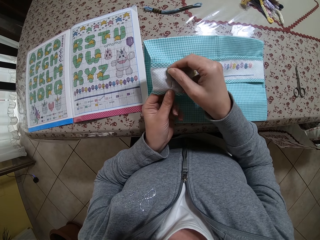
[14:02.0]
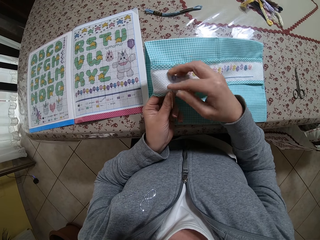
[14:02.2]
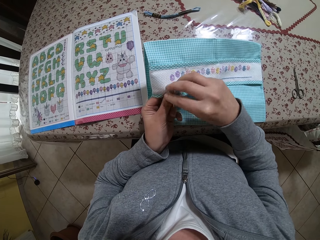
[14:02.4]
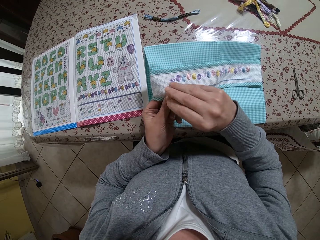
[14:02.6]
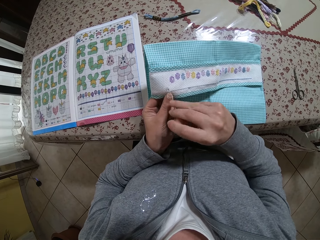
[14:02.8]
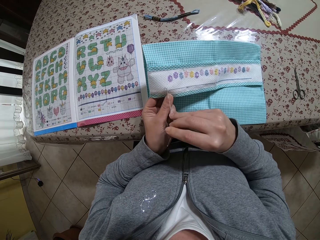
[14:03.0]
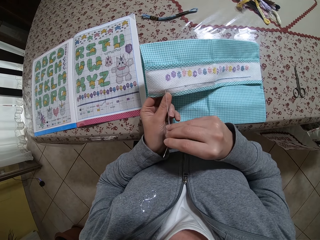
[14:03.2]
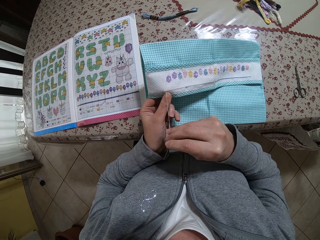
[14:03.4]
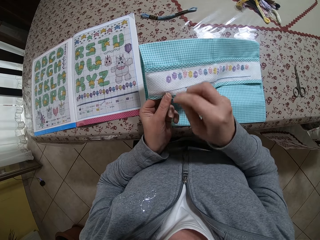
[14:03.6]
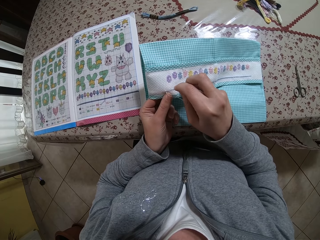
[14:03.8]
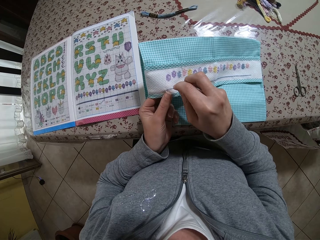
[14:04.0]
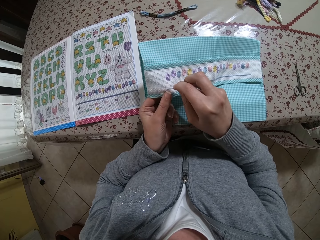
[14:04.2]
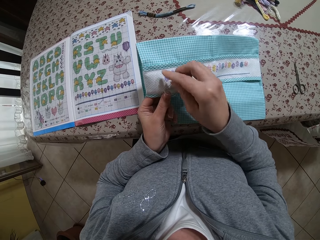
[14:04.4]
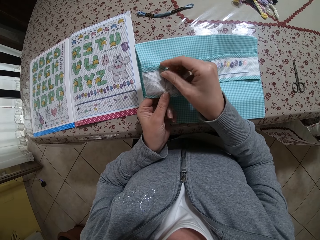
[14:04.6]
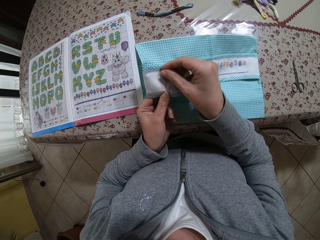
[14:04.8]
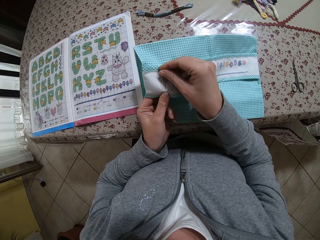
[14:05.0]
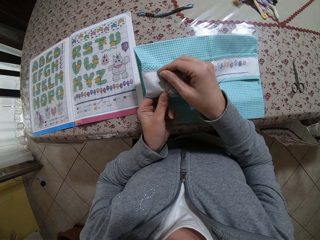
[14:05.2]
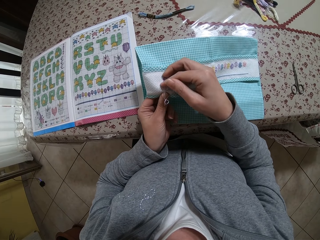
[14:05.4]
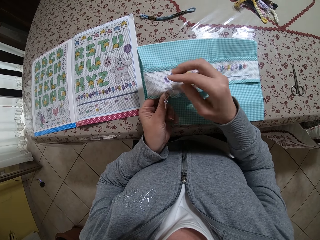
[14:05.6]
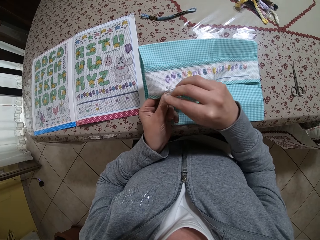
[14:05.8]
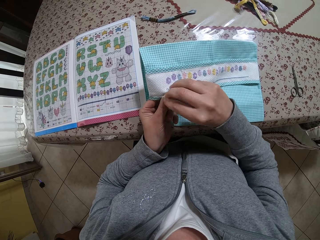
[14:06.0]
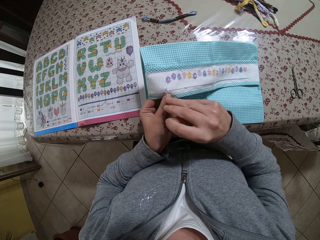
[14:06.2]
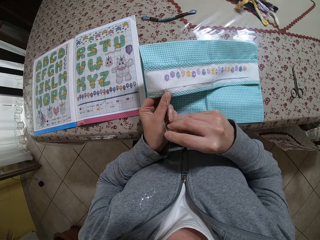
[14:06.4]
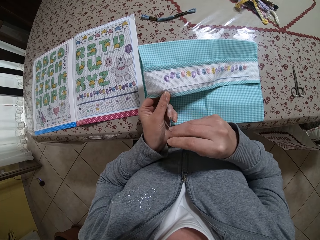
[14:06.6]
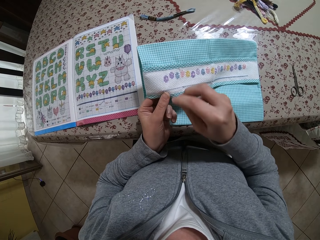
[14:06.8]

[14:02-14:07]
The camera wearer knits with the needle.

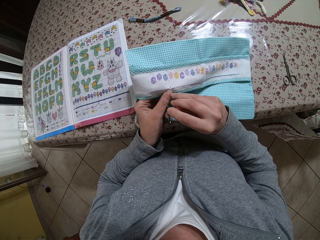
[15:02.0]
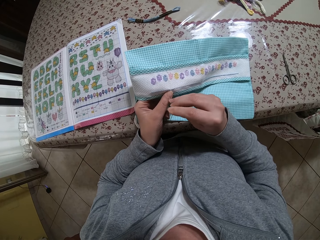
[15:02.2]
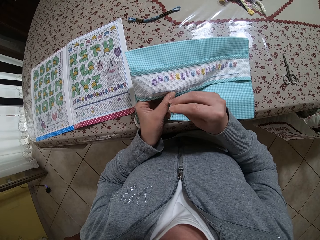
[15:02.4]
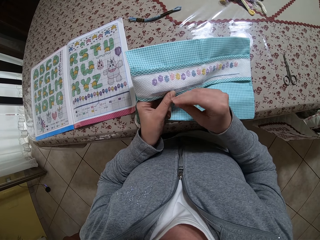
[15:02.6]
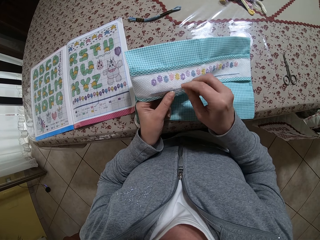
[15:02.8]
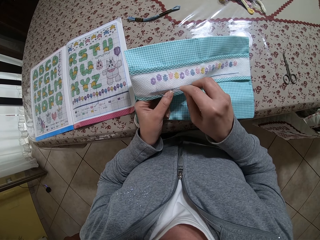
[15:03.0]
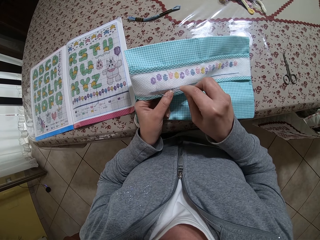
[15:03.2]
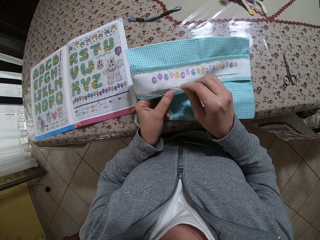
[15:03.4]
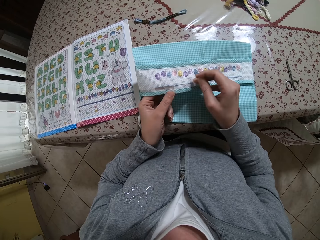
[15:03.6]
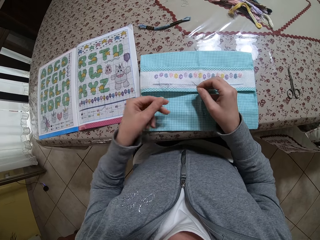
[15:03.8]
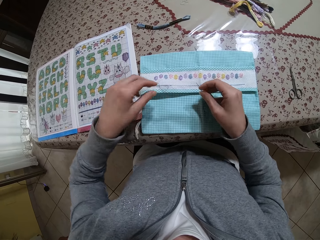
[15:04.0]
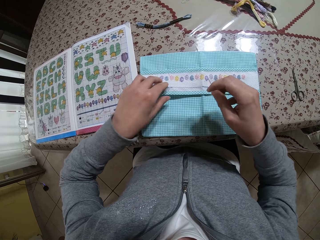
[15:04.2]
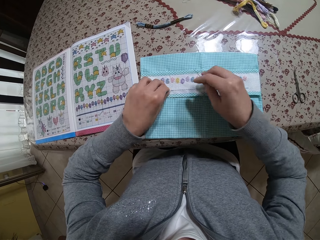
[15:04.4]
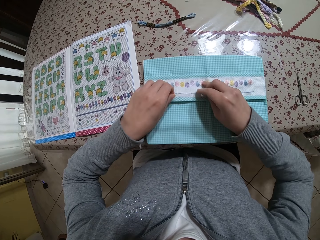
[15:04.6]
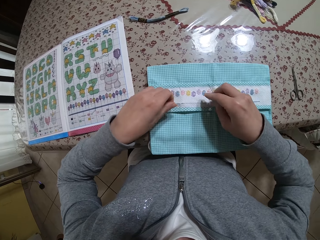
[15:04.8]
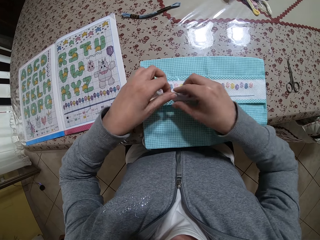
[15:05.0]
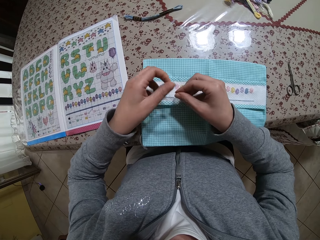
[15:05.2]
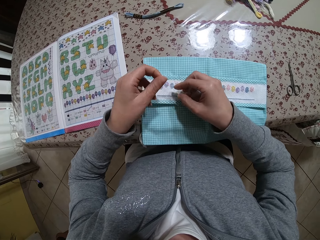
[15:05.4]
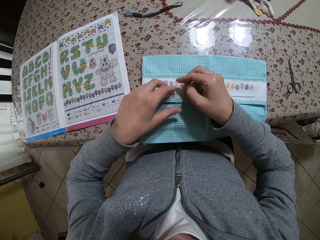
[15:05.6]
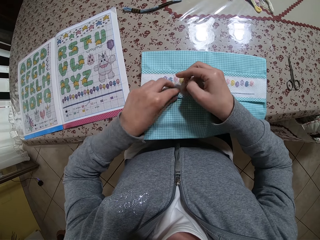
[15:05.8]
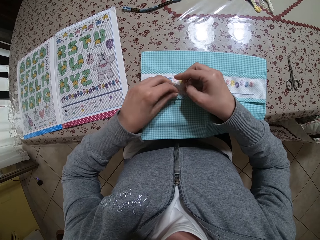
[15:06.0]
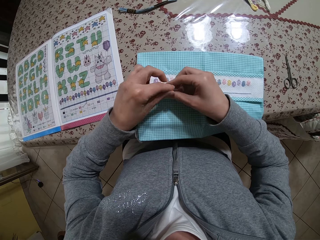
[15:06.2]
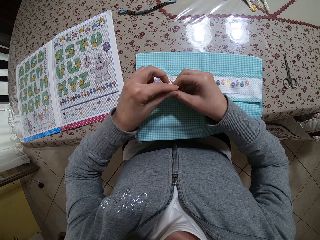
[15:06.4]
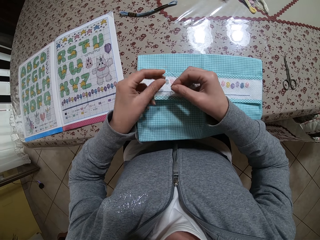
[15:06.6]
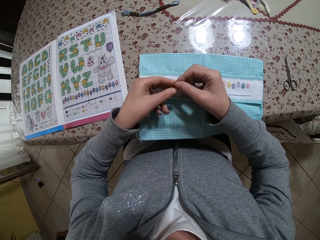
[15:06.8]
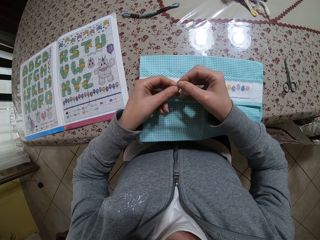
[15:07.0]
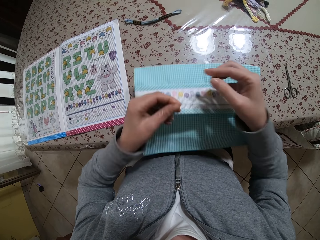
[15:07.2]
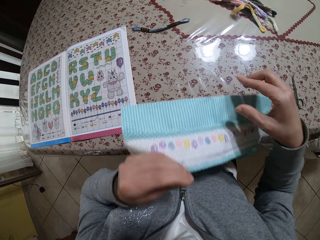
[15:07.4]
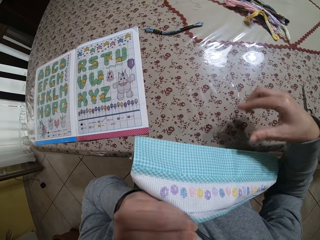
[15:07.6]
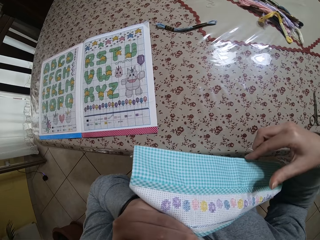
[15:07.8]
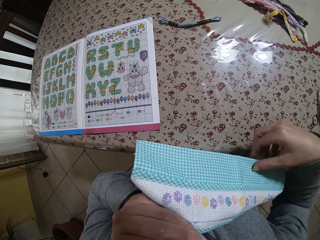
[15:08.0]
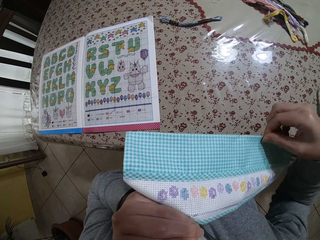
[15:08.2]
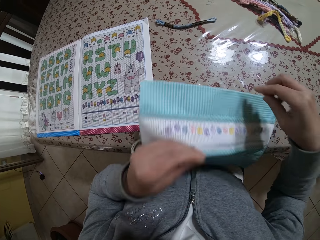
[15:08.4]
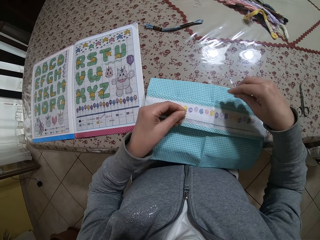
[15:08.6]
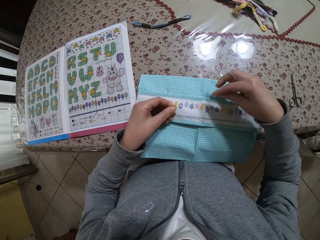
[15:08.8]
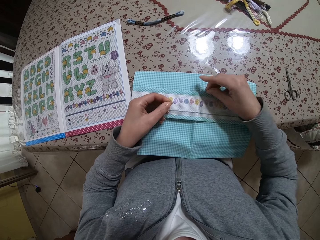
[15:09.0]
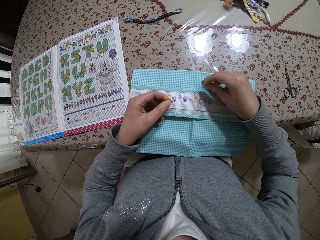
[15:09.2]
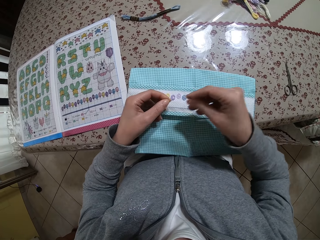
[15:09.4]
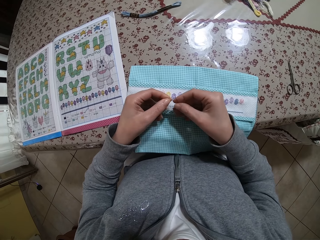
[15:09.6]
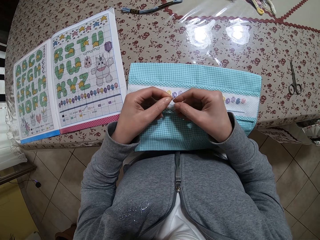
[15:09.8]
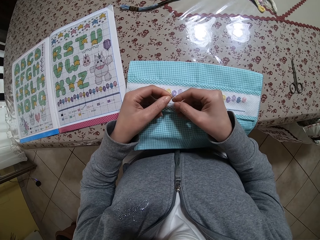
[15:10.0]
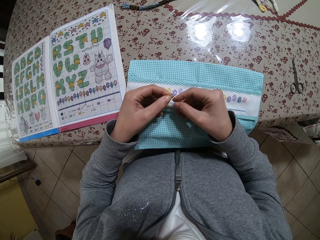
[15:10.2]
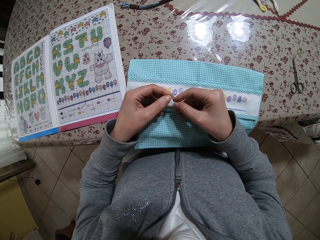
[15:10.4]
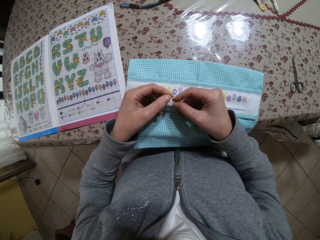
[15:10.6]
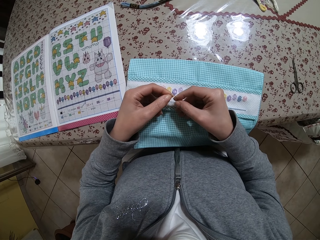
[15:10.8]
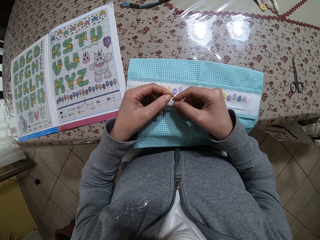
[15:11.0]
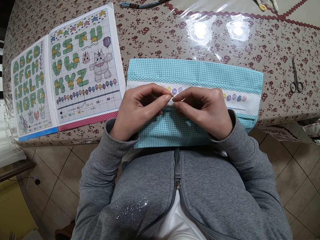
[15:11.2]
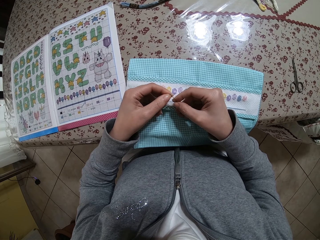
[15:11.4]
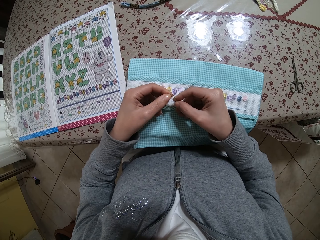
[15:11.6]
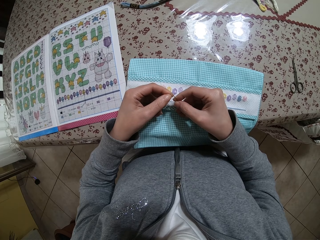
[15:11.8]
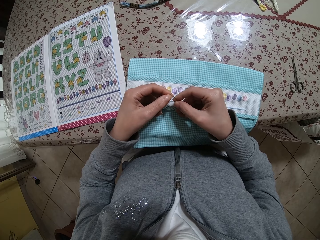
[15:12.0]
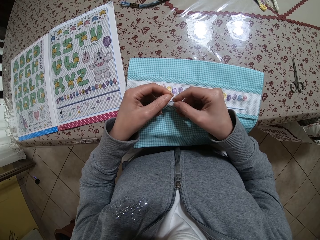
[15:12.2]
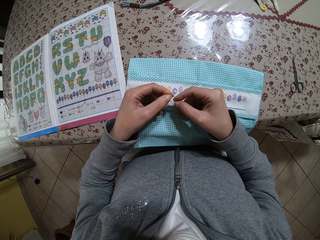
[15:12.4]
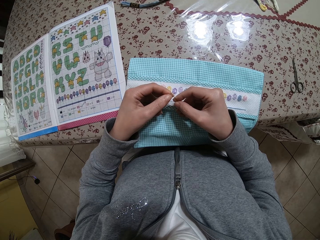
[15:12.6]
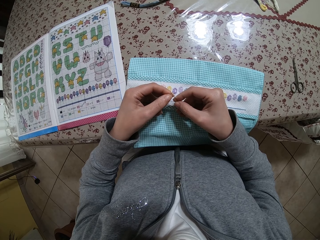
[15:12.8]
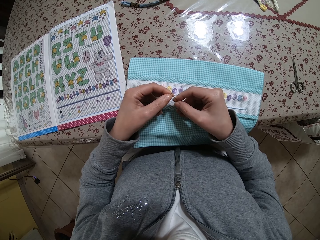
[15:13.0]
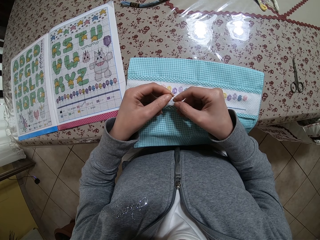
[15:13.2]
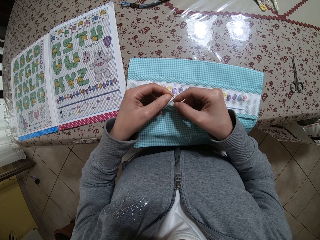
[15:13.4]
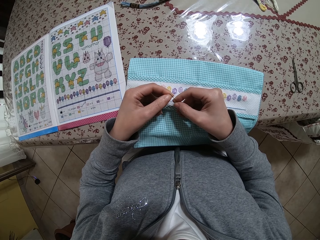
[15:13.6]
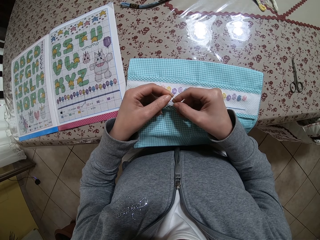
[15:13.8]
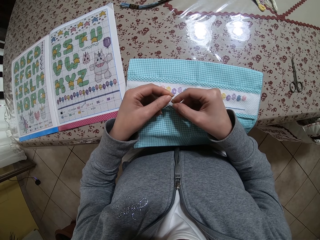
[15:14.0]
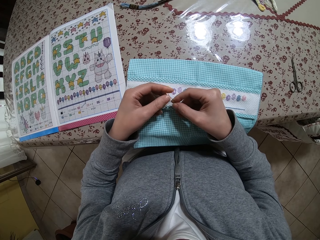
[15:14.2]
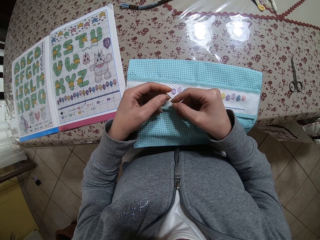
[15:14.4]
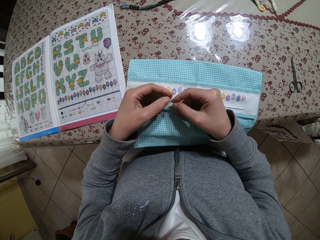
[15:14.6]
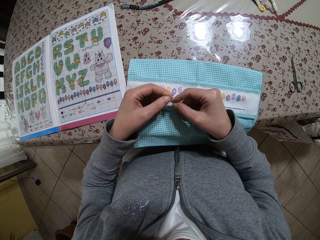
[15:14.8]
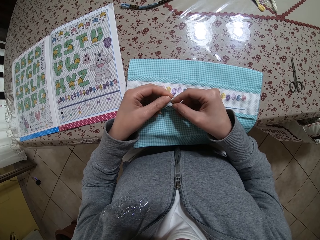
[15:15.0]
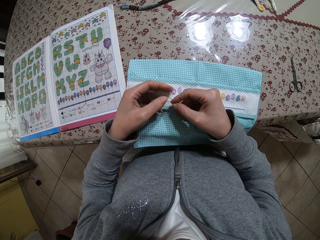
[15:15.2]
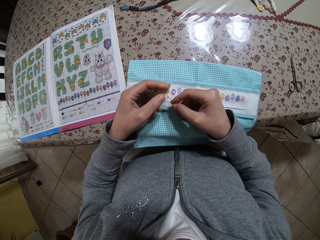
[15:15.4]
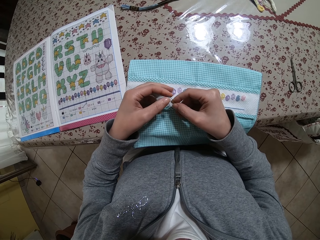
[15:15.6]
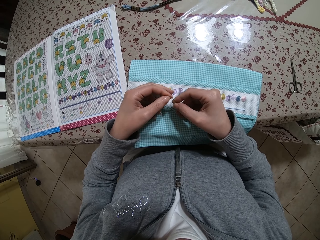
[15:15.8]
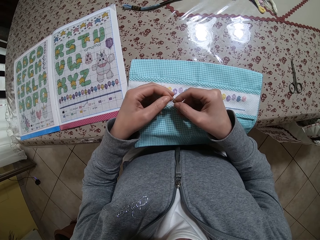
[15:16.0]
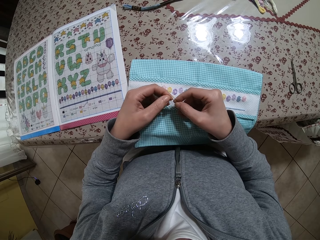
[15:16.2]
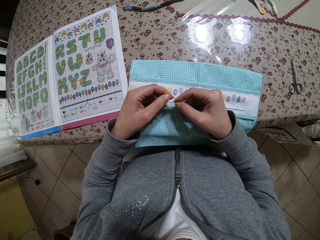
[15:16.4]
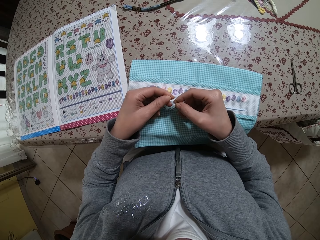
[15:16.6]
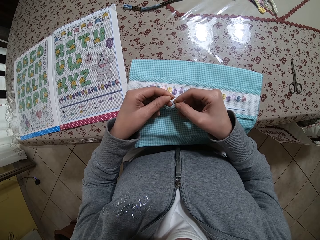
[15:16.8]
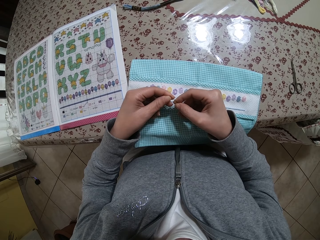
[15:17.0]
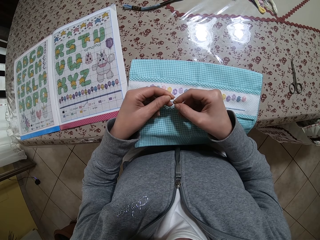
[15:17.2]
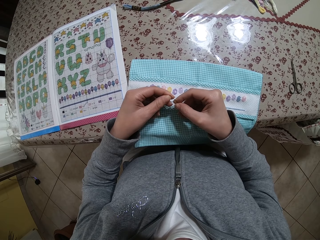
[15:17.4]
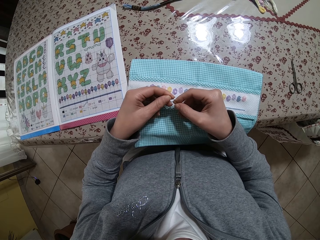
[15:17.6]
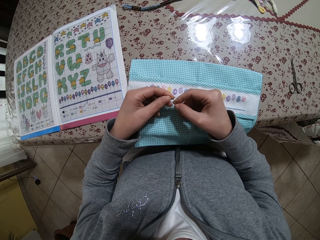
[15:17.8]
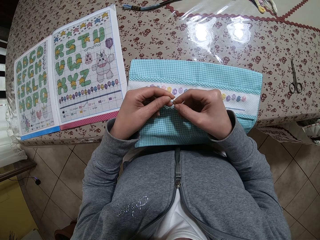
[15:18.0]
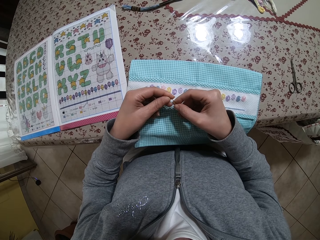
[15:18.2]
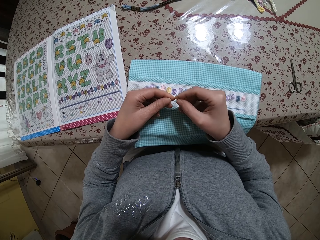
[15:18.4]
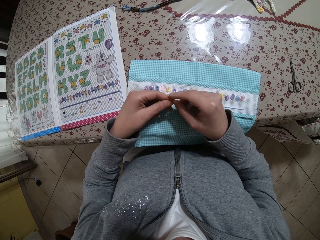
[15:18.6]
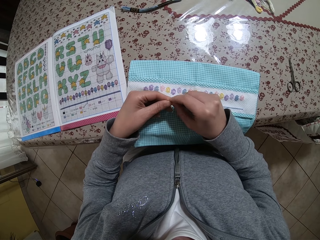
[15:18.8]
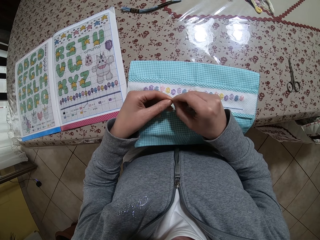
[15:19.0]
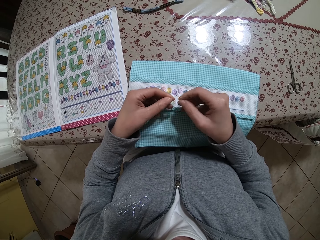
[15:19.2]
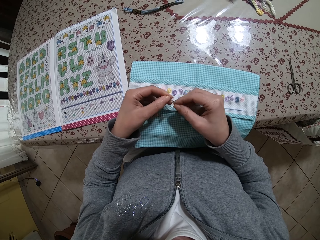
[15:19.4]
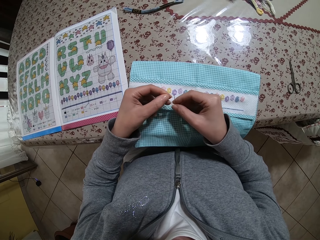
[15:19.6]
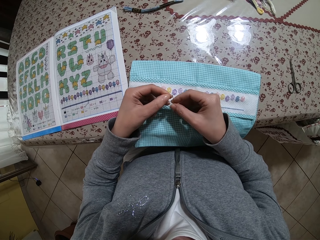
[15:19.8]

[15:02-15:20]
The camera wearer drops the cloth material on the table. She pulls out a thread from the cloth material with both hands. She ties the string. She puts the thread in her mouth with her left hand. She cuts the string. She drops the cloth material back on the table with her left hand. She inserts the thread in the threaded needle with both hands.
